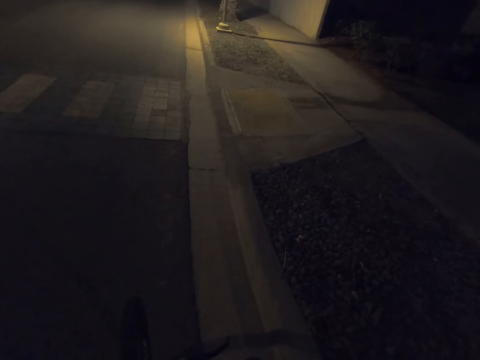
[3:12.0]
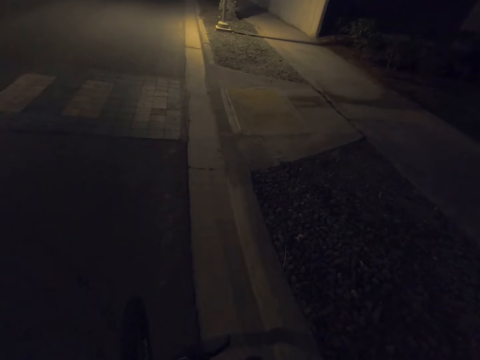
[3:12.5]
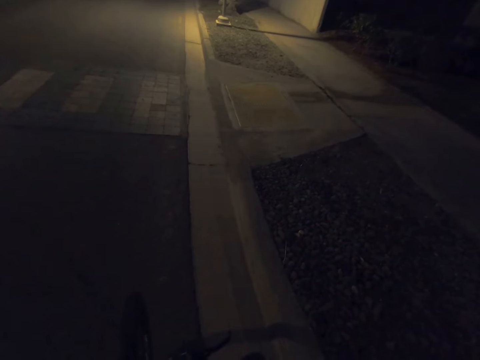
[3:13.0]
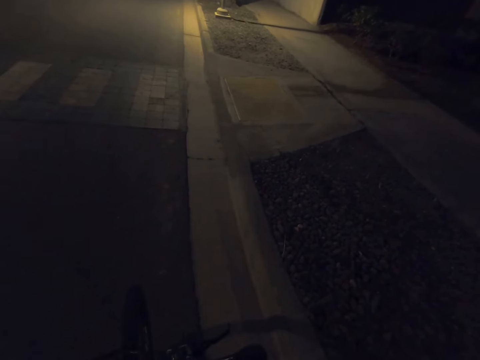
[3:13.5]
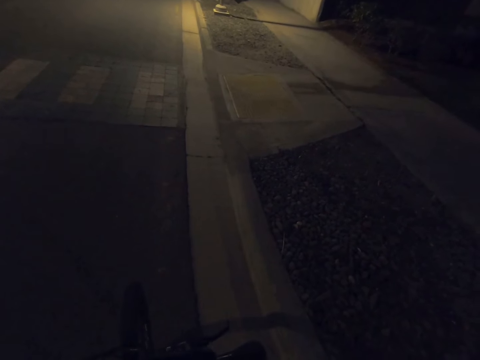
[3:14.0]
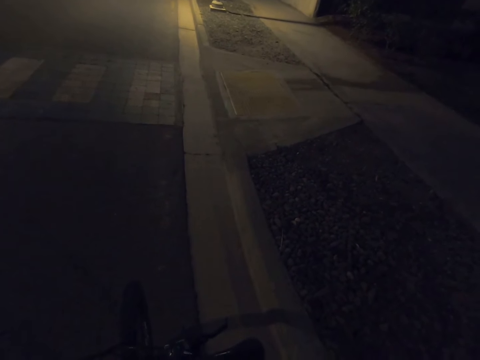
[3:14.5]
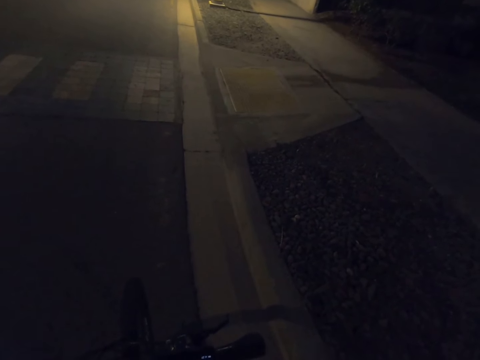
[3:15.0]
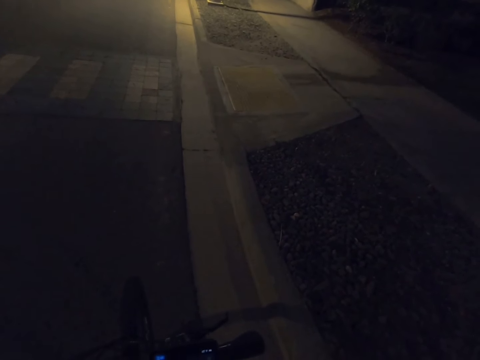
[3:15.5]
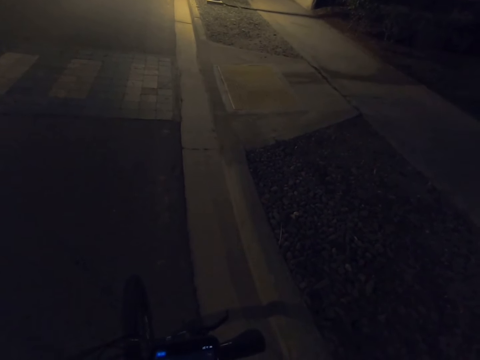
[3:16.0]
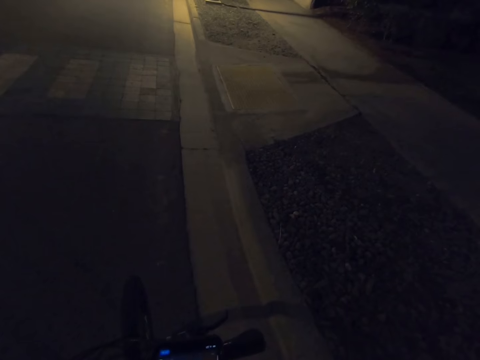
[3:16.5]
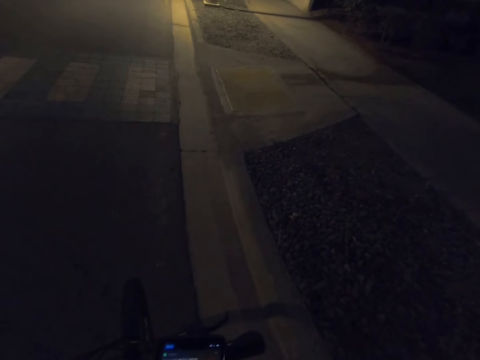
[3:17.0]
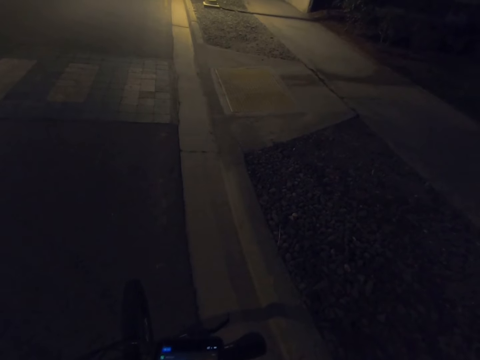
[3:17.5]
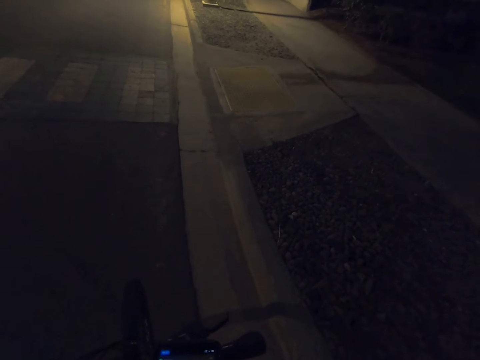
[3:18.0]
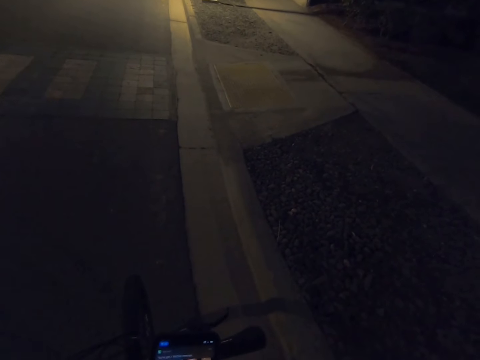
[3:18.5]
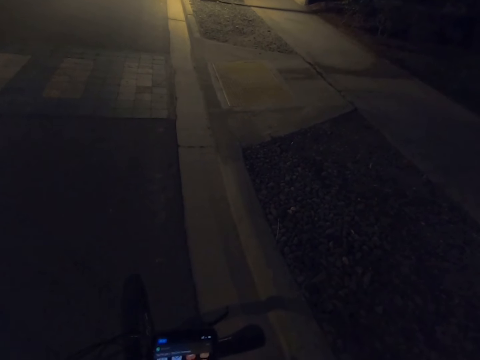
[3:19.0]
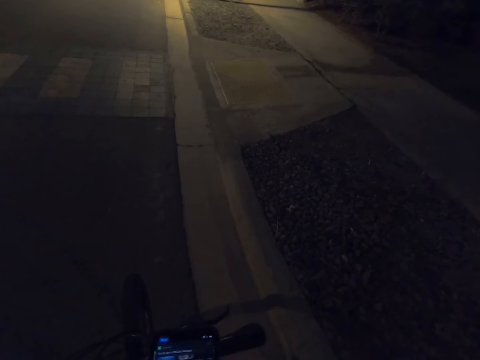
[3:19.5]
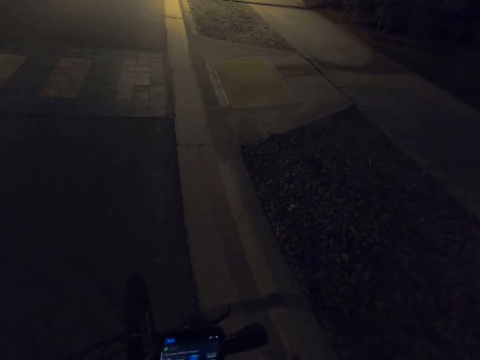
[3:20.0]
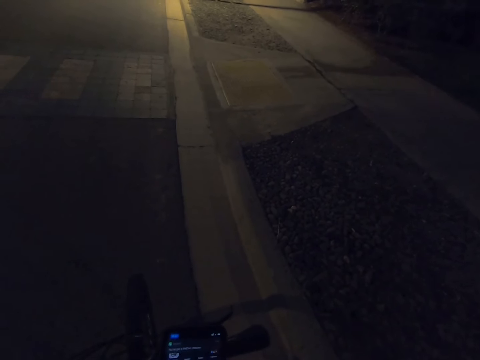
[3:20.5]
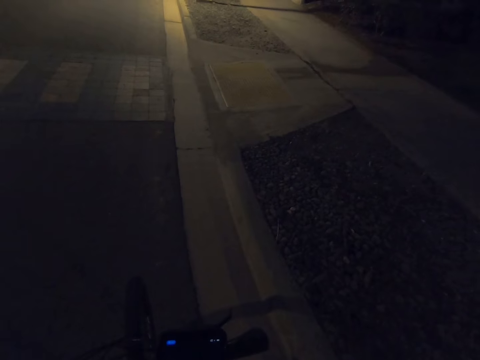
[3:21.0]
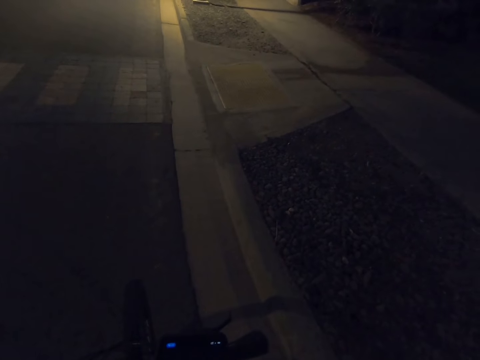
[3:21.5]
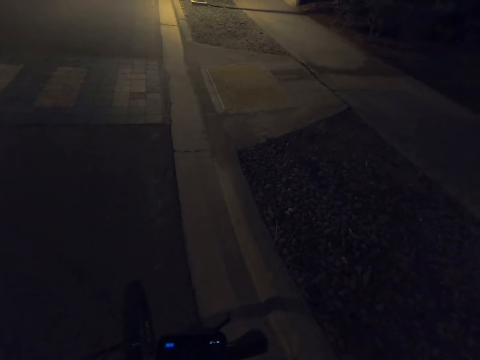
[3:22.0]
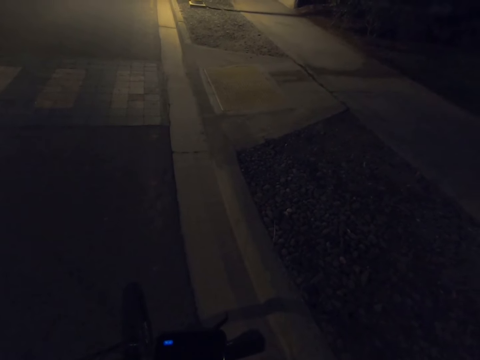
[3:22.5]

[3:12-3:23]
The camera wearer scrolls on a phone.

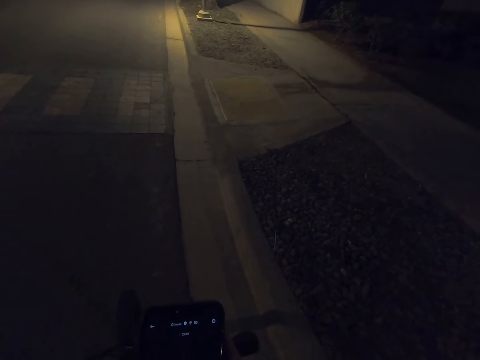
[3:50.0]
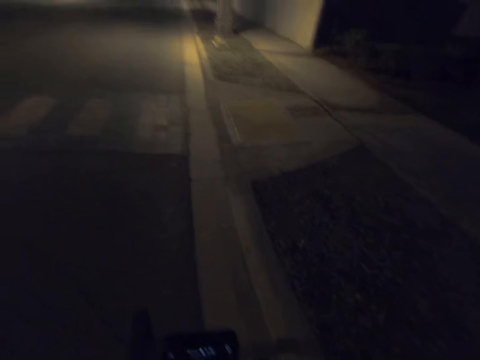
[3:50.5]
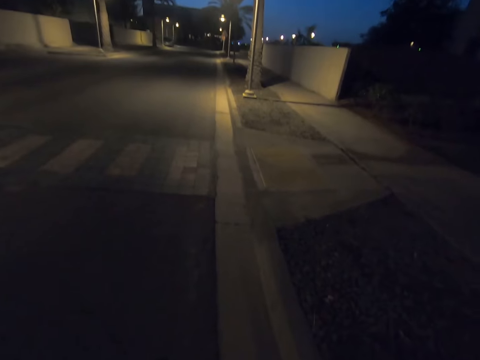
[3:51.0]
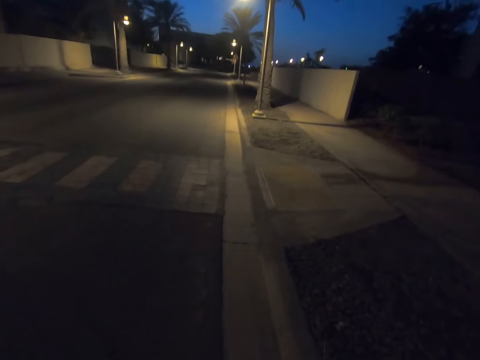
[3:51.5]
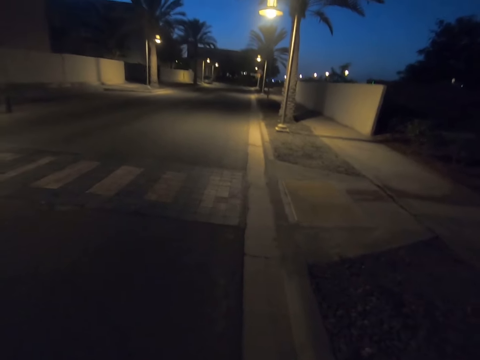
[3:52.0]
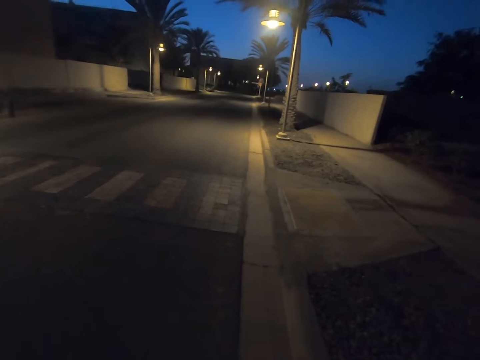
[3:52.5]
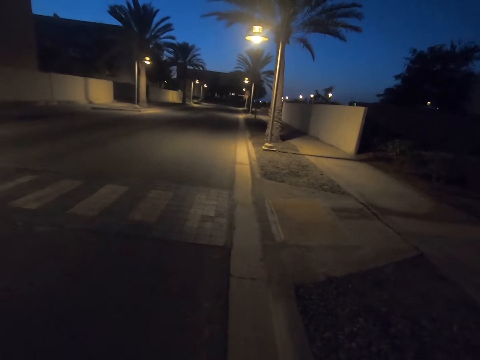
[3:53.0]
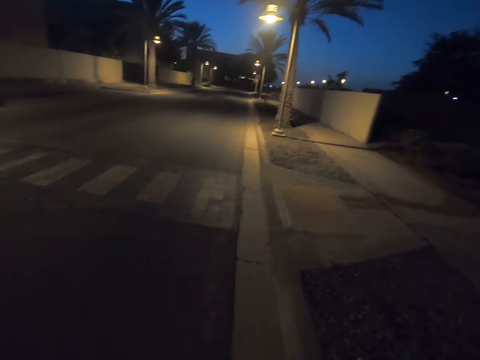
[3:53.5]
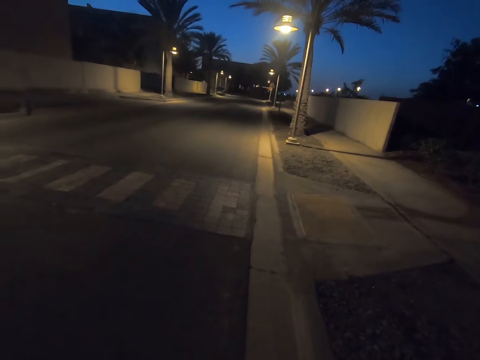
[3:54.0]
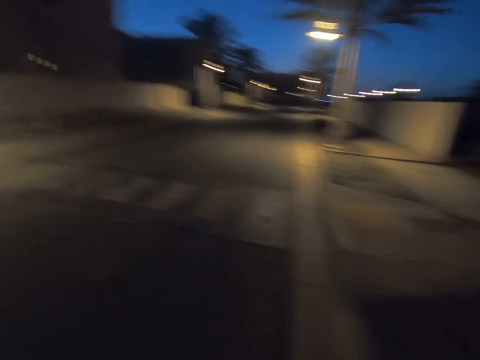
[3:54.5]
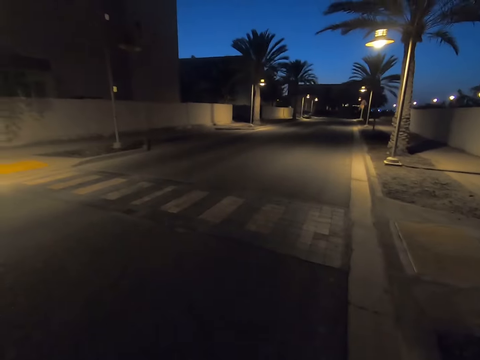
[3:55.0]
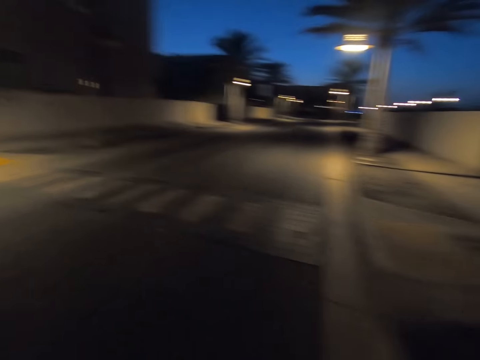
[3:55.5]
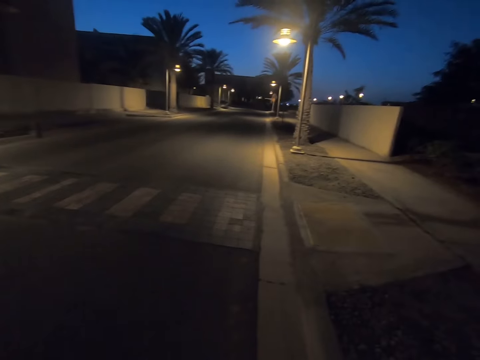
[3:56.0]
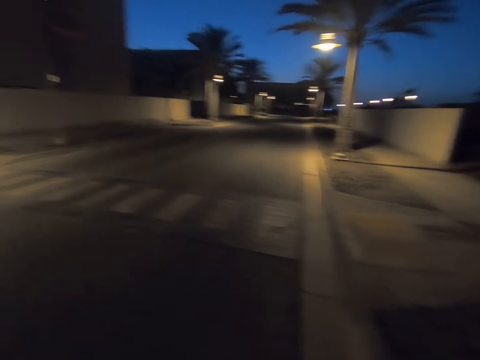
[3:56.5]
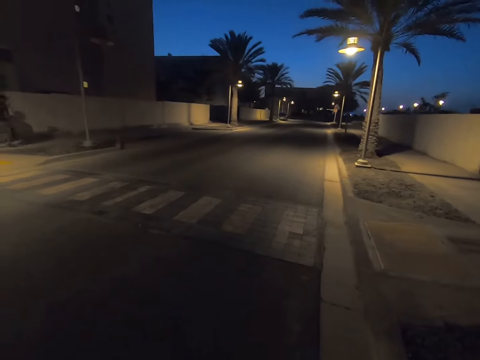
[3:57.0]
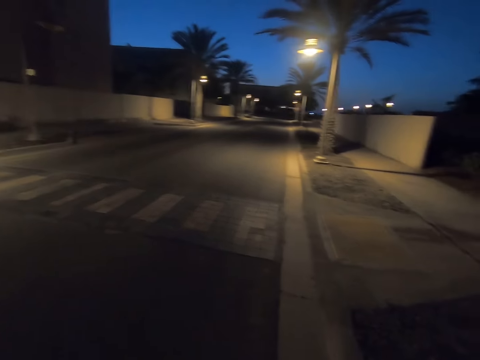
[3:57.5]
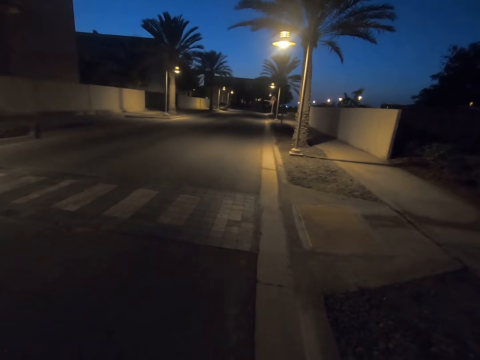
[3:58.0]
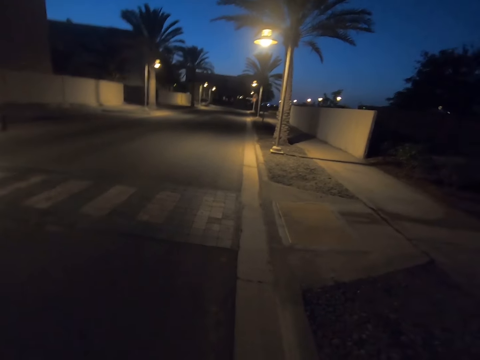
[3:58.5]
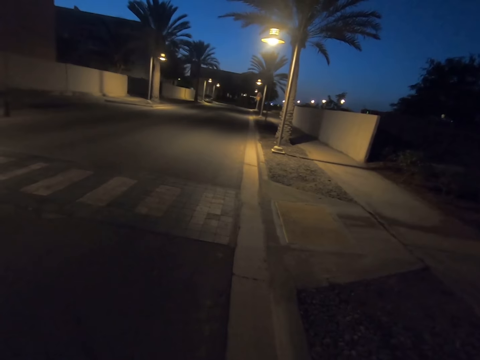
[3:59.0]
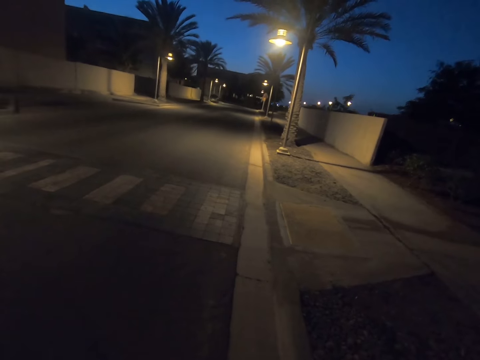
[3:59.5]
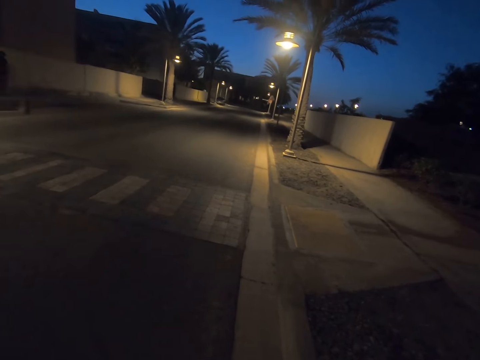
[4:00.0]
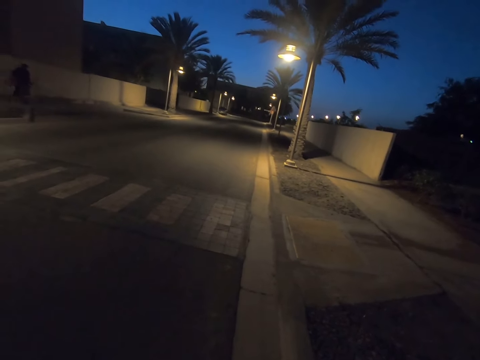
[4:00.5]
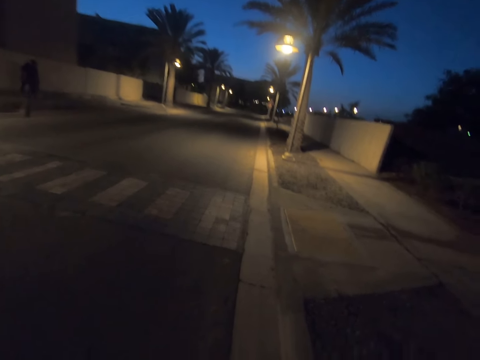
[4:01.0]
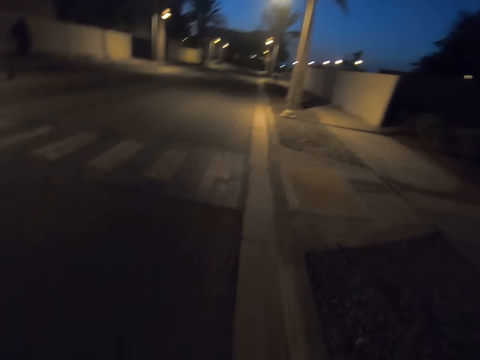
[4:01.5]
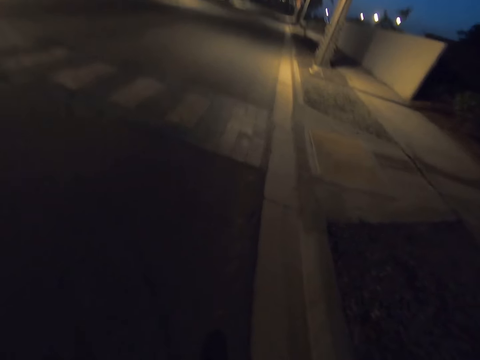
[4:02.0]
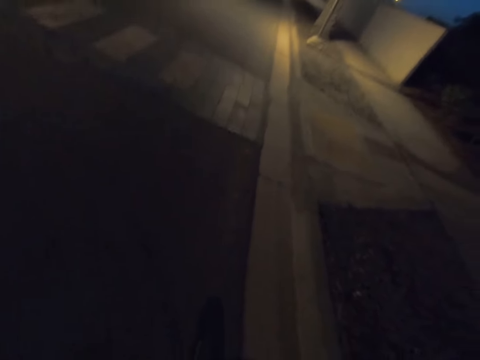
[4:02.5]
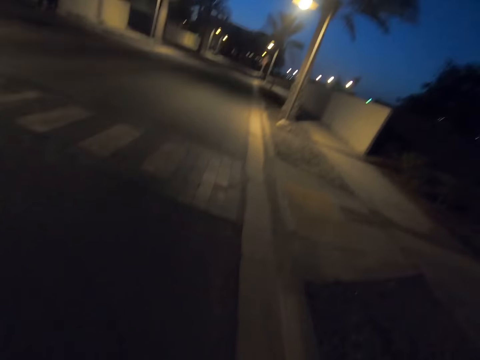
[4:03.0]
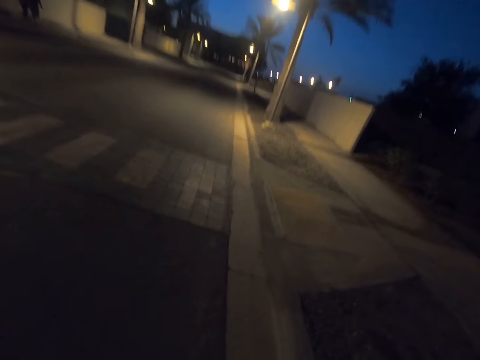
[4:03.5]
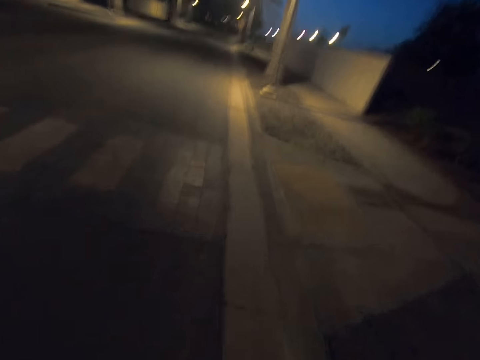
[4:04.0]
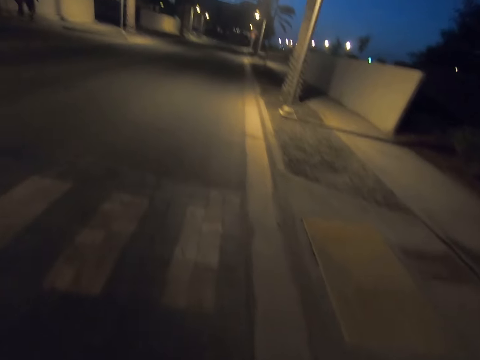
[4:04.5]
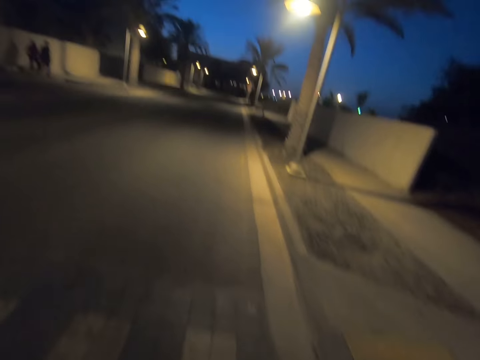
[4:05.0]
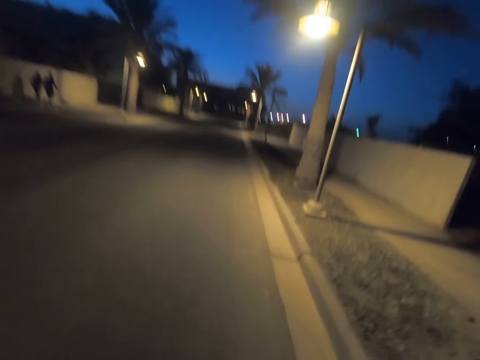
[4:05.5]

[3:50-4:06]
The camera wearer looks around. They look around the road. They drive the bicycle in the road.
